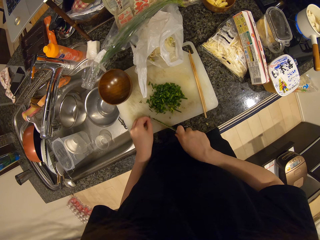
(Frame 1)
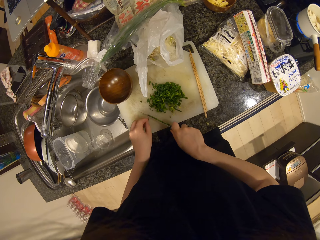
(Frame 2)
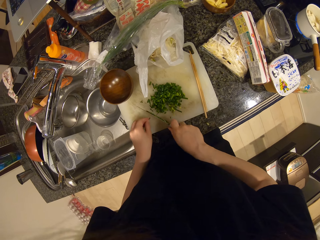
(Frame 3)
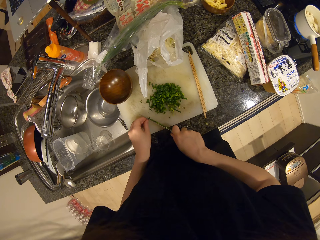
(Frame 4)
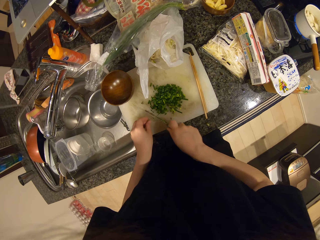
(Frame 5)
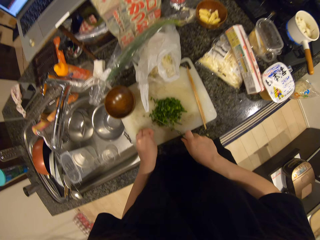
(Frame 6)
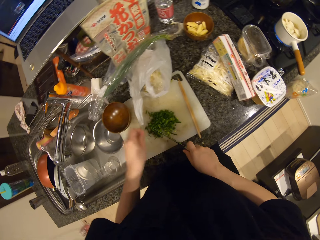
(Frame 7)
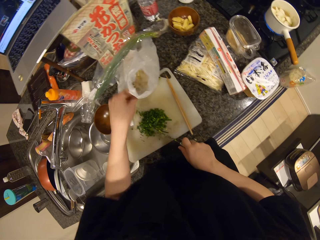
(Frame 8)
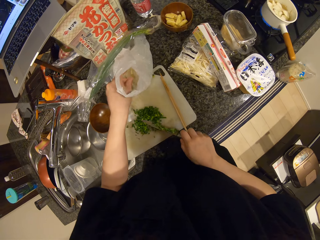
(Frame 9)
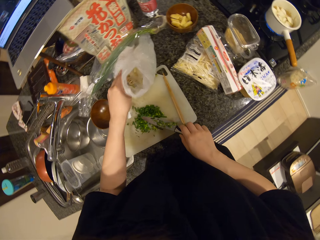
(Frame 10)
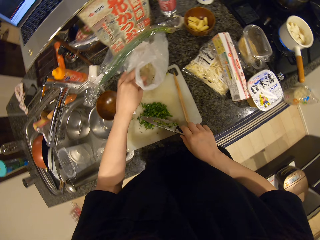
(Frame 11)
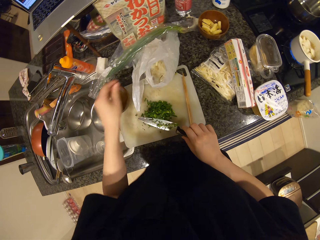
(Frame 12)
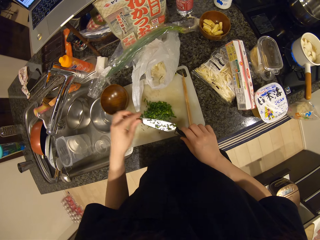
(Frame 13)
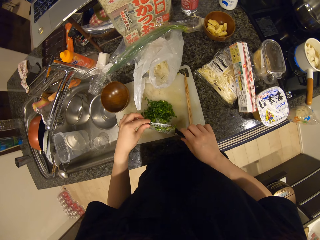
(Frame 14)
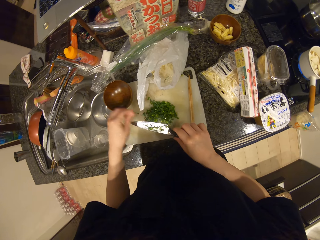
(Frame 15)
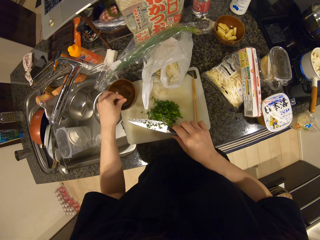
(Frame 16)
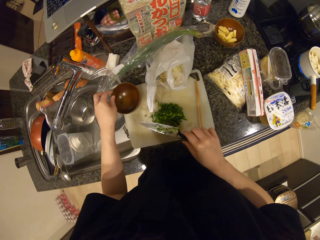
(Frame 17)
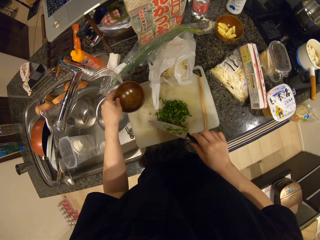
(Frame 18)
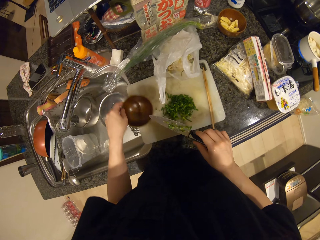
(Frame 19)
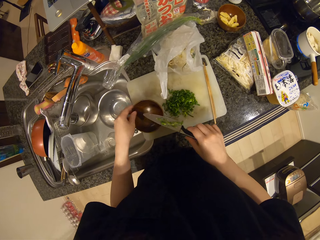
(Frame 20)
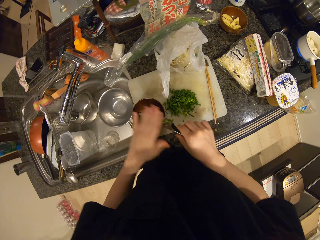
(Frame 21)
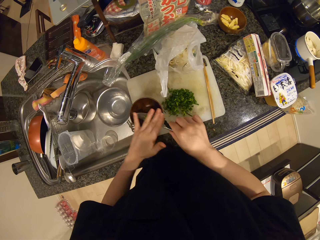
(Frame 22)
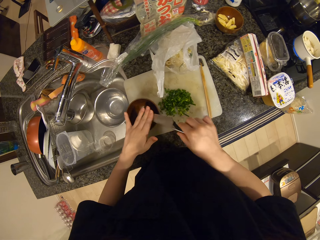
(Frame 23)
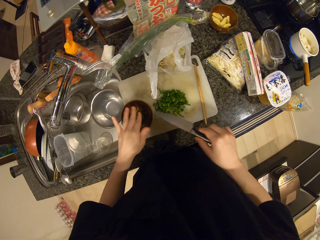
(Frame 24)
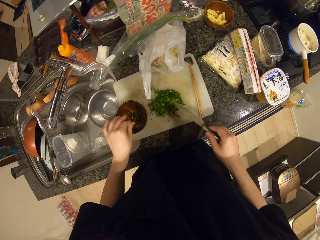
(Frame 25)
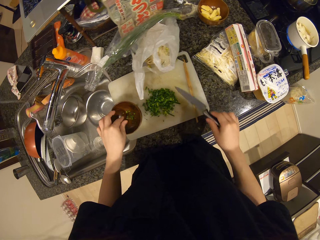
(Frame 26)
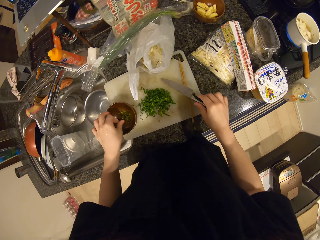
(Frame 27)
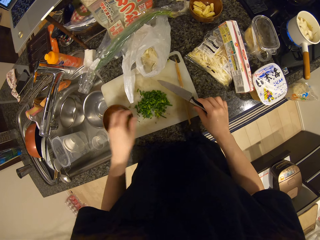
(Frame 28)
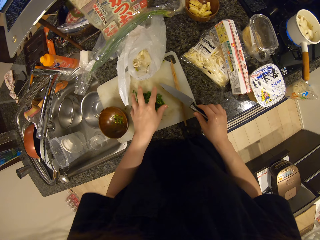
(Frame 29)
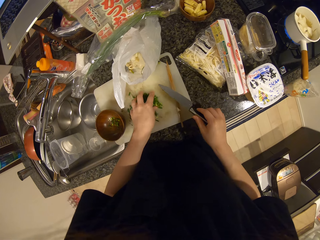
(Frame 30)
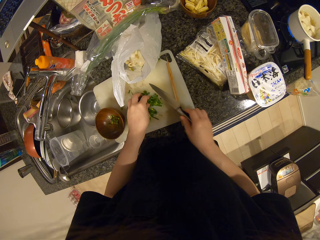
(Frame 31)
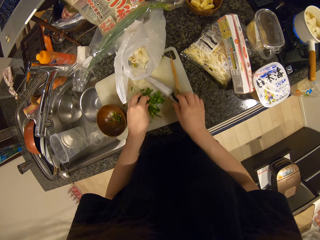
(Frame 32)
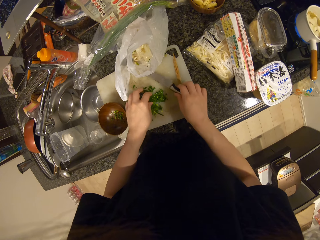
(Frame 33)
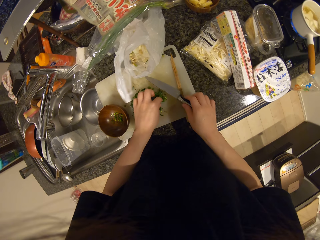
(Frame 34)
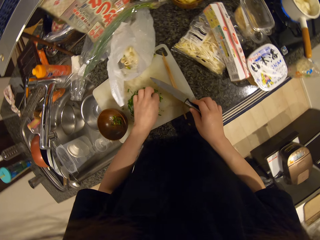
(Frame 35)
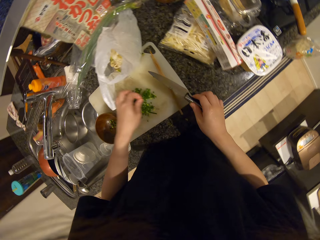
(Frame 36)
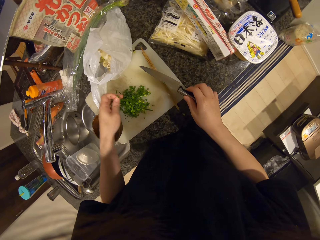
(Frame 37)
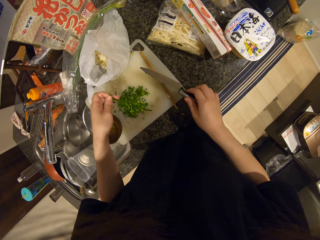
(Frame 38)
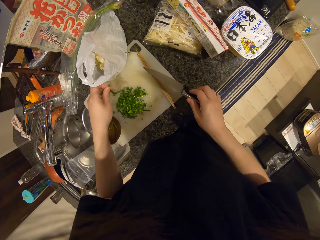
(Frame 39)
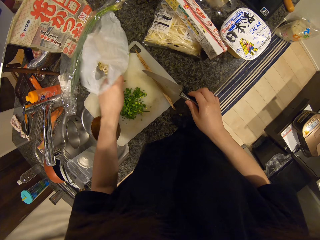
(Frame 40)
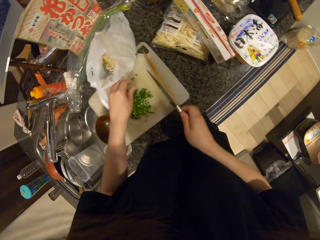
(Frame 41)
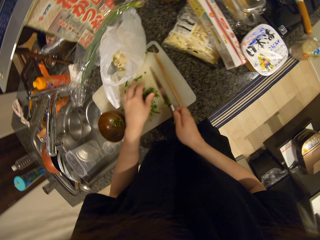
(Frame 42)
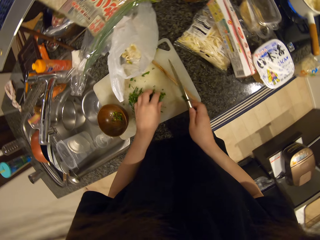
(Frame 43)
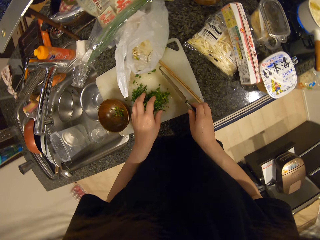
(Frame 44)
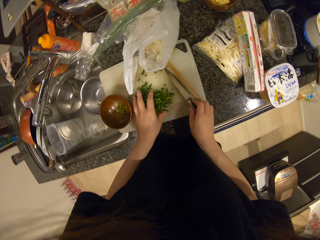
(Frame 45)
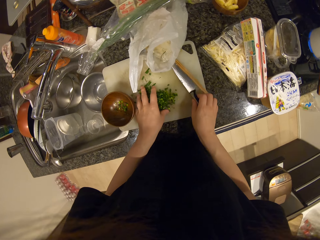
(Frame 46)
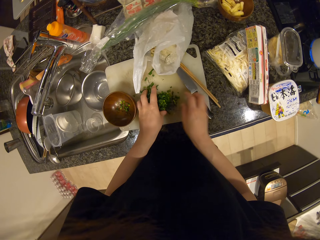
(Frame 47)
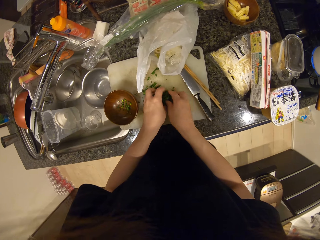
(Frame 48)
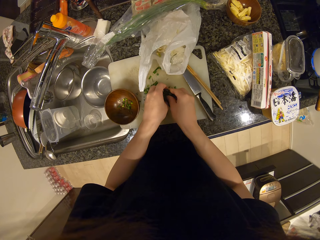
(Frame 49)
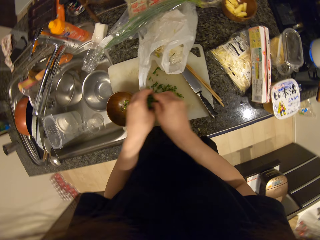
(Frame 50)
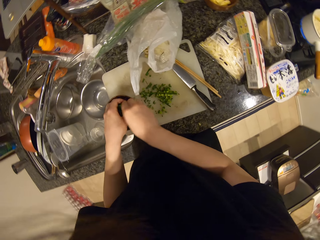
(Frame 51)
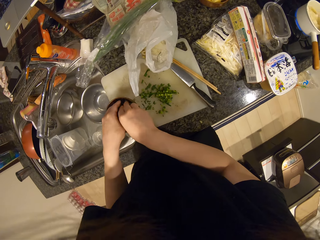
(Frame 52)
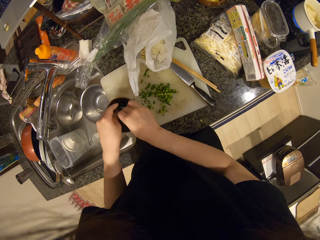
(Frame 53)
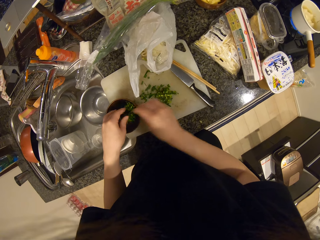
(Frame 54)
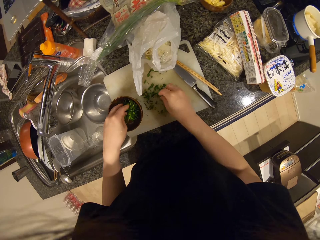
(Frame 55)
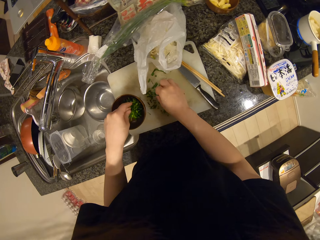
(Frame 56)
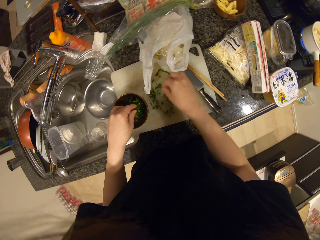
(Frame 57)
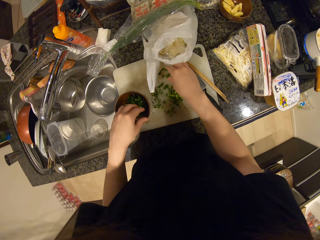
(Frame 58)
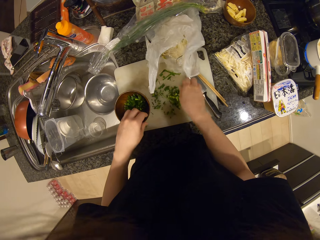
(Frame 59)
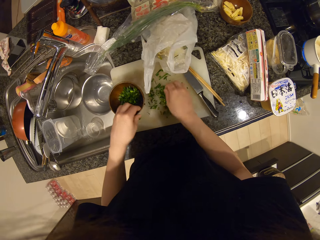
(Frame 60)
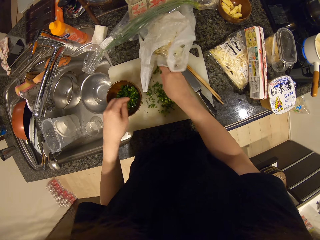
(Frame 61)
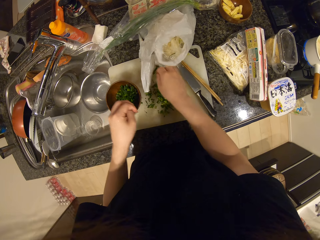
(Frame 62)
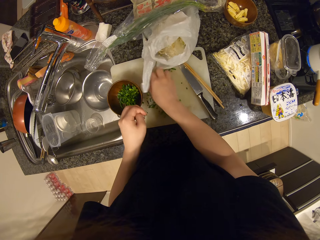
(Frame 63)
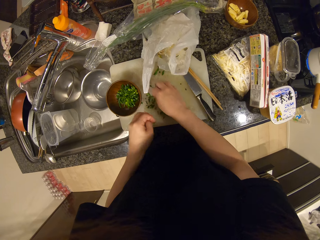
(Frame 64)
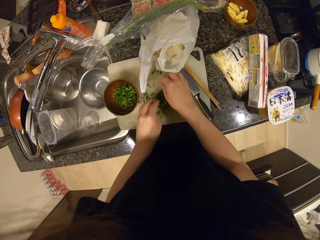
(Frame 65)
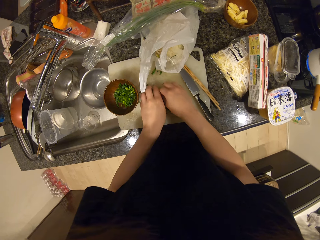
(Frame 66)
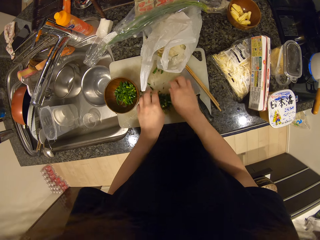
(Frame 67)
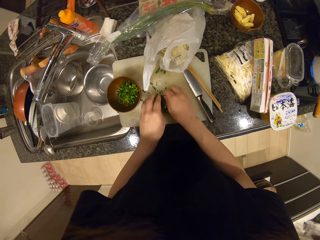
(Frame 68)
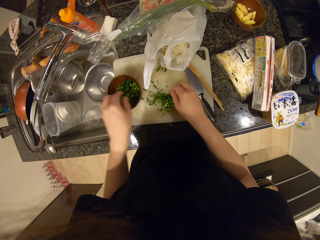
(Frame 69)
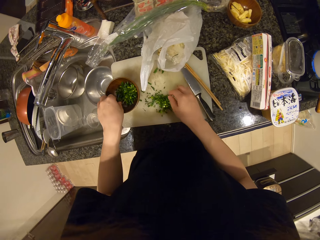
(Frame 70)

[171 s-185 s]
The camera wearer drops dirt in the trash bag. They pick spring onions into the bowl. They move the bowl closer. They scoop the spring onion on the knife into the bowl. They wipe the knife. They pack the spring onion into the bowl. They hover on the onions. They drop the knife on the chopping board. They pack the spring onion into the bowl.

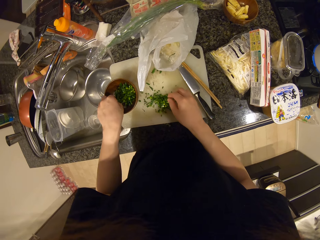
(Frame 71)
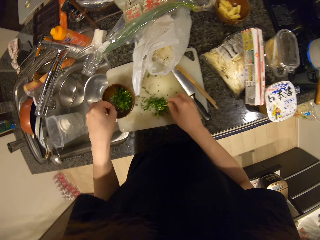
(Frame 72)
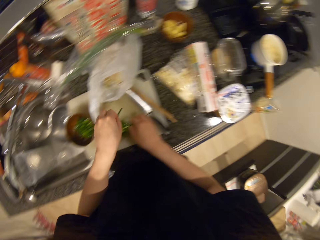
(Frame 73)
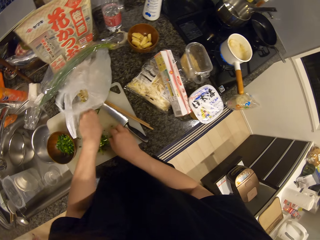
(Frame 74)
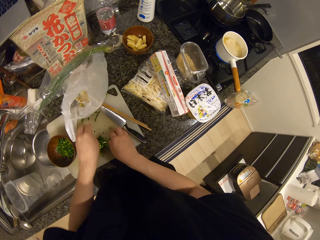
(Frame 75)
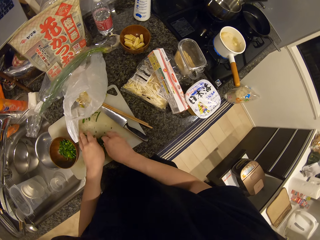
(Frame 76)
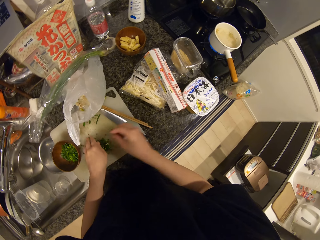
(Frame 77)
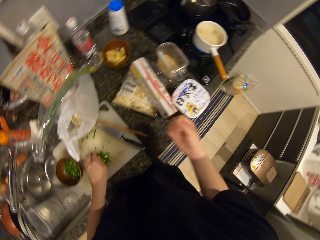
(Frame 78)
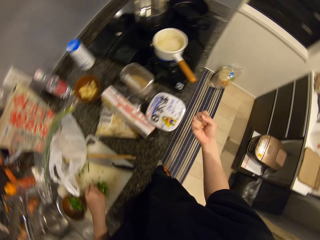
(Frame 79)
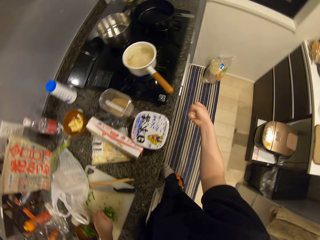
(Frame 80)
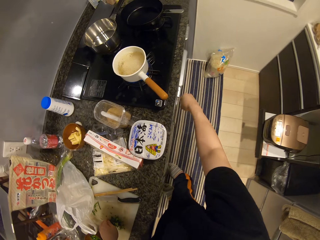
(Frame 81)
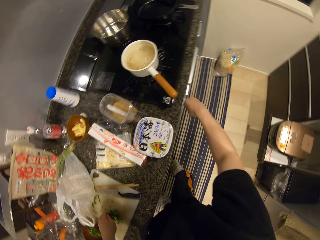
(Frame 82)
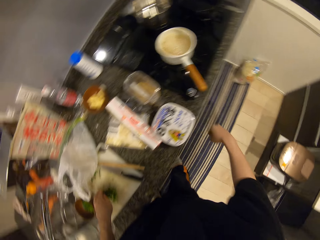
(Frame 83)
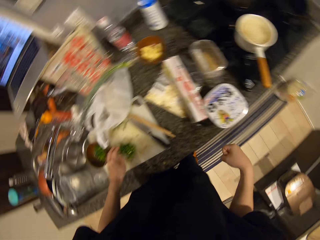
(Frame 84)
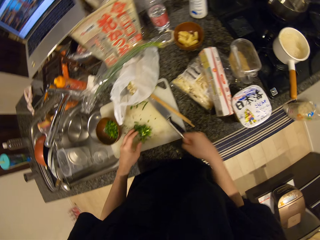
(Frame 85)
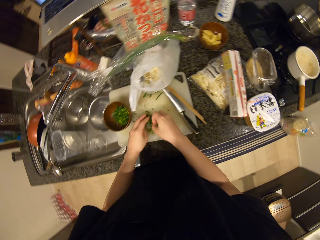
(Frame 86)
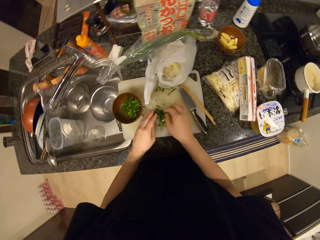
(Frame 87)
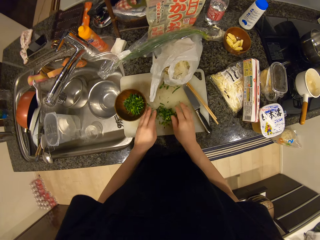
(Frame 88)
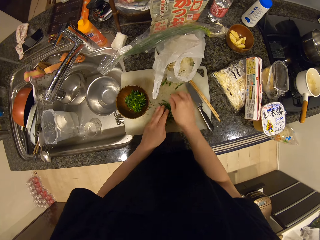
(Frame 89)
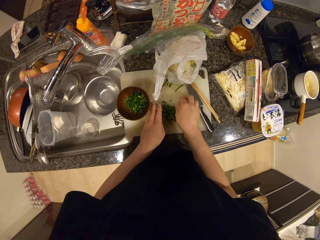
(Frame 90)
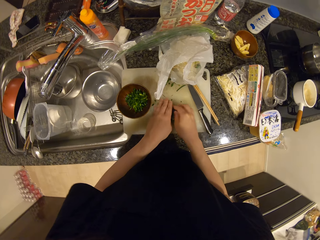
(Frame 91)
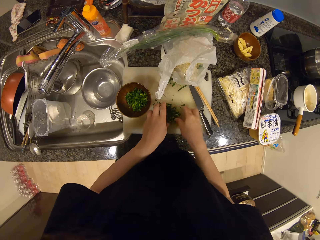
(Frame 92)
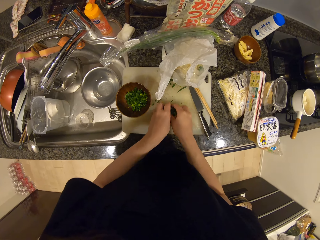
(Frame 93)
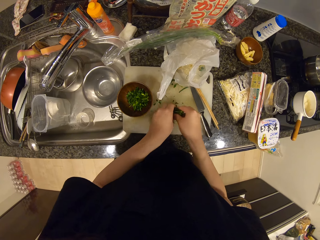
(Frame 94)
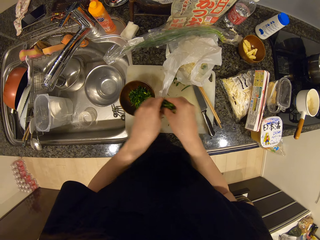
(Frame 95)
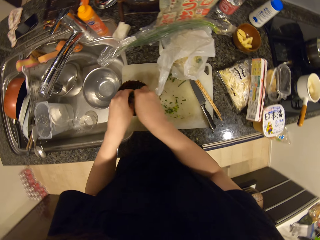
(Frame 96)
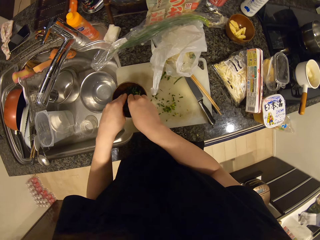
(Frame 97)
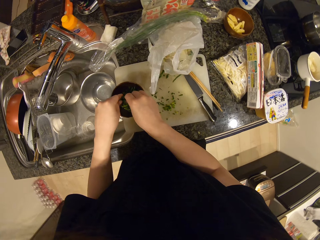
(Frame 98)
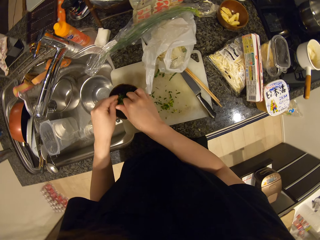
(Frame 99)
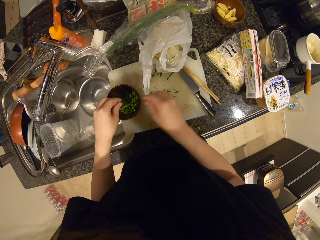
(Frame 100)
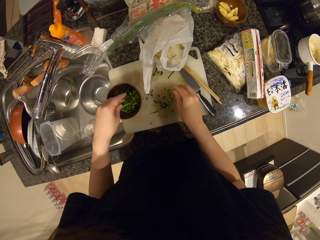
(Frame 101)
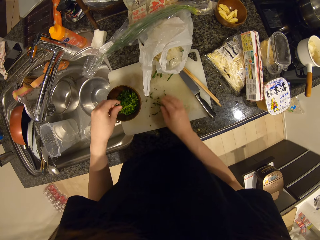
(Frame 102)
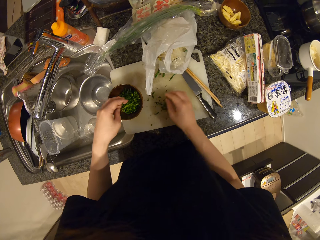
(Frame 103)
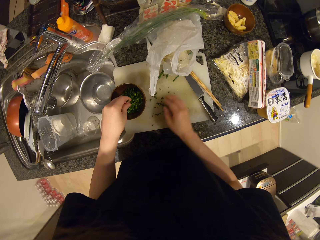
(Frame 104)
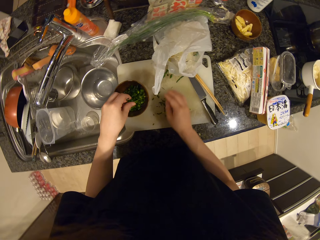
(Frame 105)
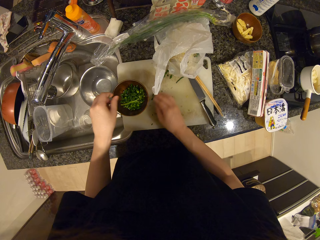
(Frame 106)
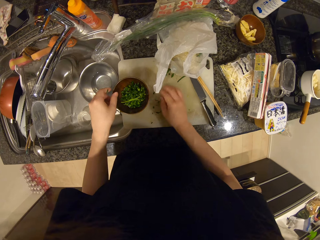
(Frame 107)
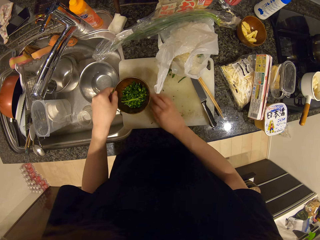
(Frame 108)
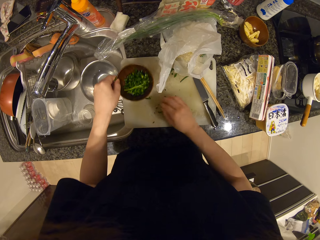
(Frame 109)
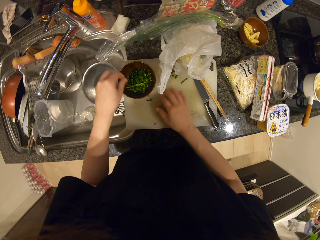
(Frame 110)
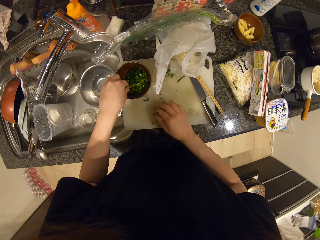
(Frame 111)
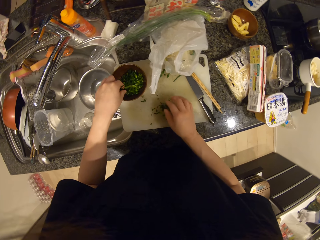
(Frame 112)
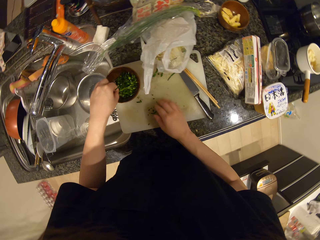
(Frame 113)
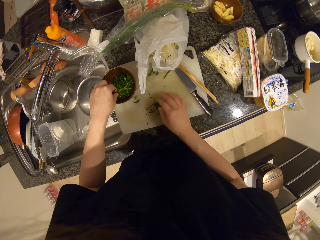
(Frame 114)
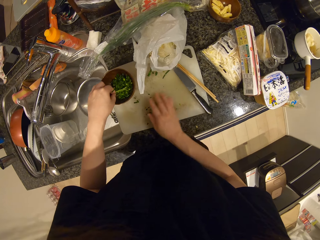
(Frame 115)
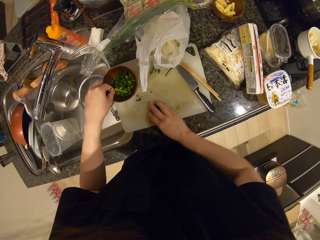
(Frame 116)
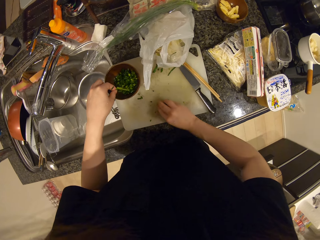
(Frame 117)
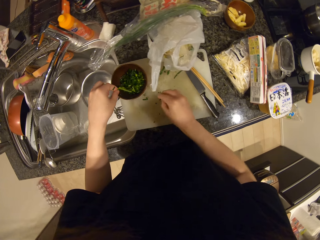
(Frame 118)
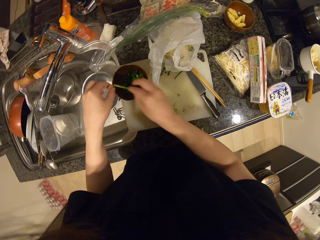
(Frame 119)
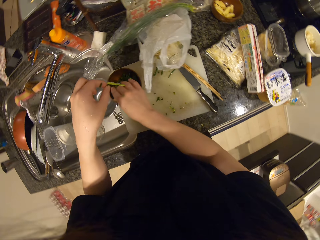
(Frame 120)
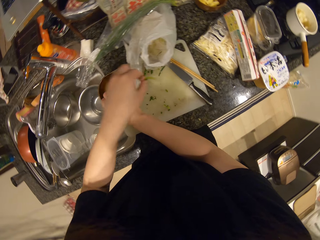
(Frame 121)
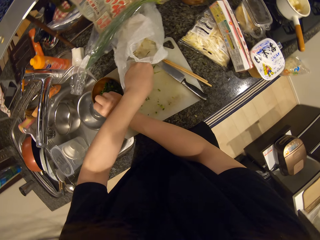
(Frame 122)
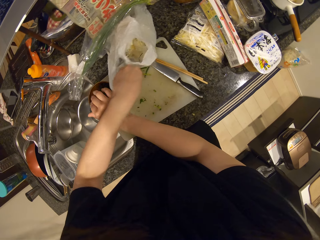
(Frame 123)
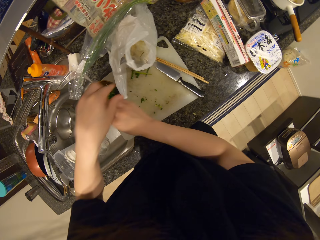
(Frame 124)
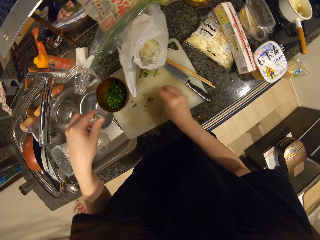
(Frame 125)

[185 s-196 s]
The camera wearer turns off the gas cooker. They pack the spring onion into the bowl.
